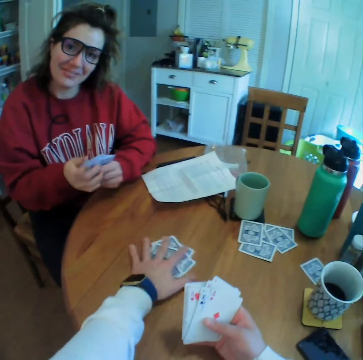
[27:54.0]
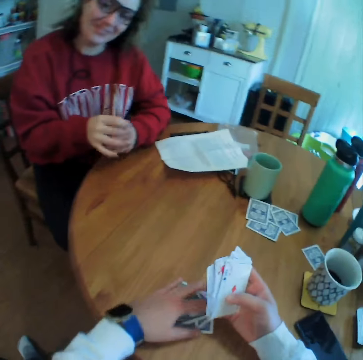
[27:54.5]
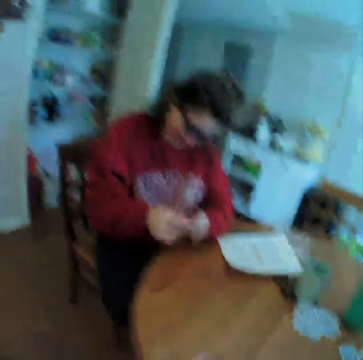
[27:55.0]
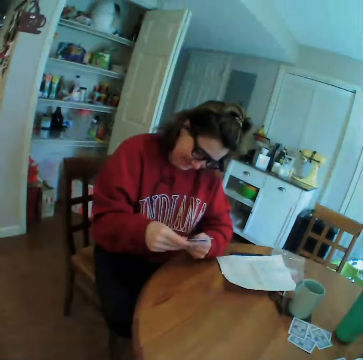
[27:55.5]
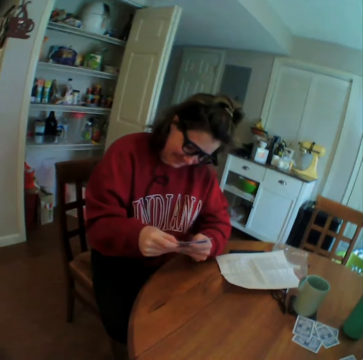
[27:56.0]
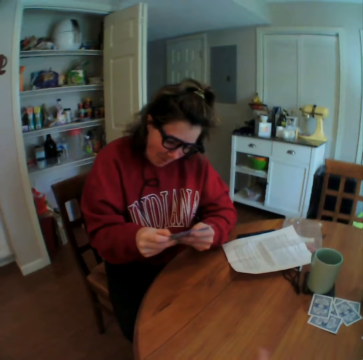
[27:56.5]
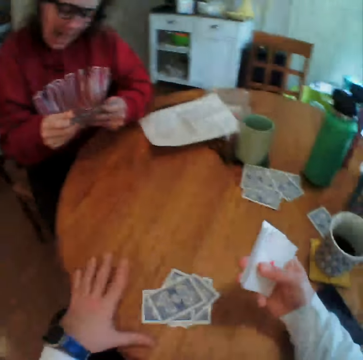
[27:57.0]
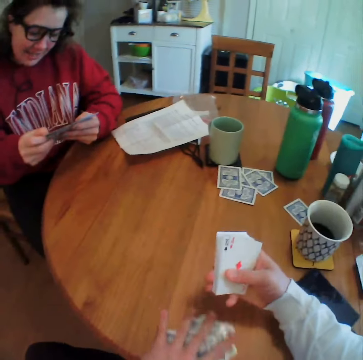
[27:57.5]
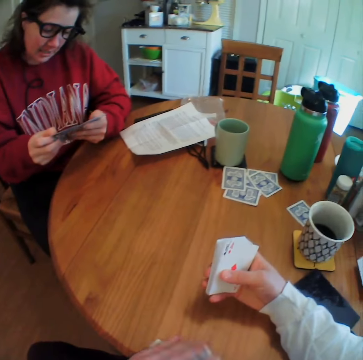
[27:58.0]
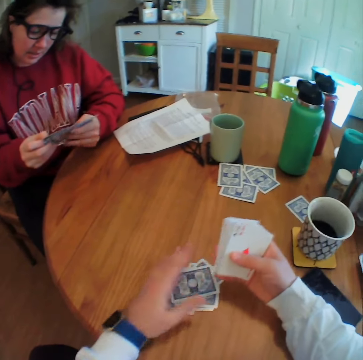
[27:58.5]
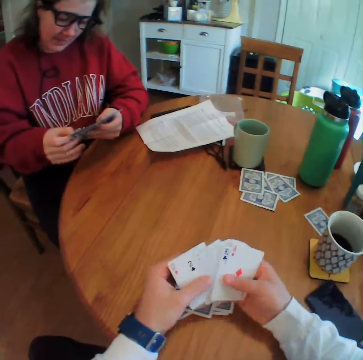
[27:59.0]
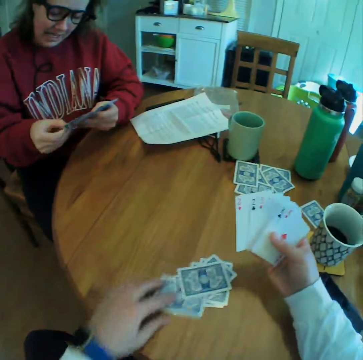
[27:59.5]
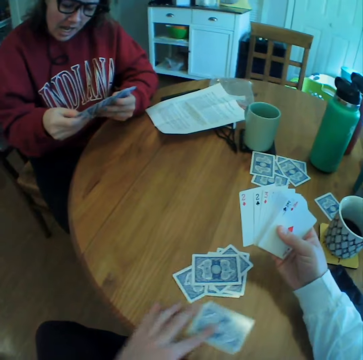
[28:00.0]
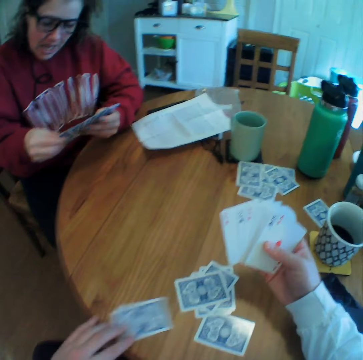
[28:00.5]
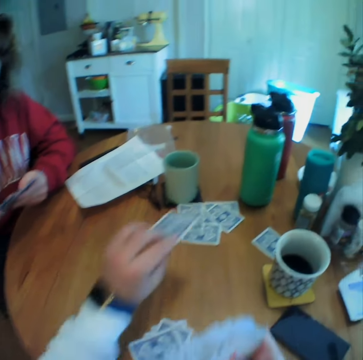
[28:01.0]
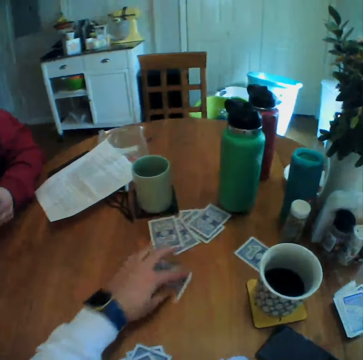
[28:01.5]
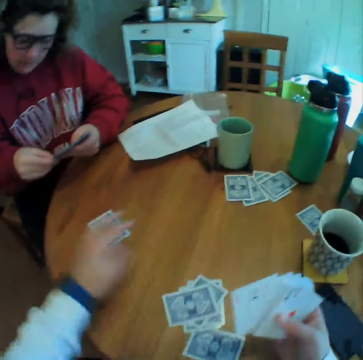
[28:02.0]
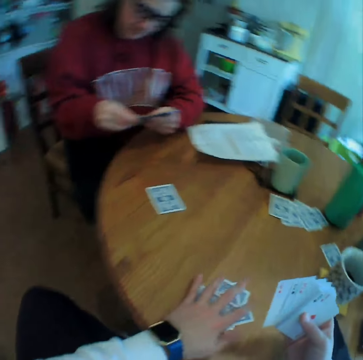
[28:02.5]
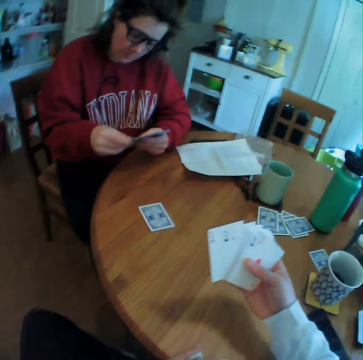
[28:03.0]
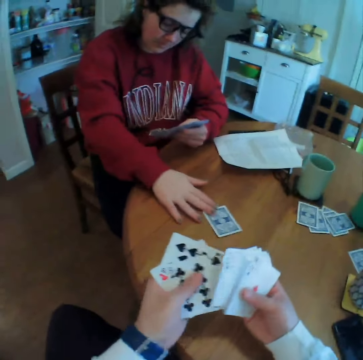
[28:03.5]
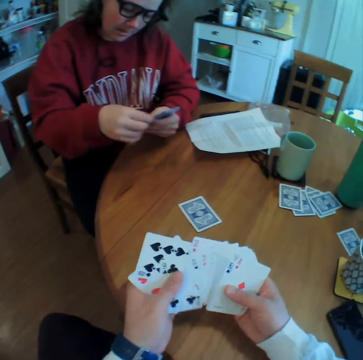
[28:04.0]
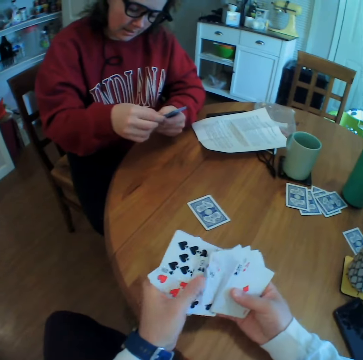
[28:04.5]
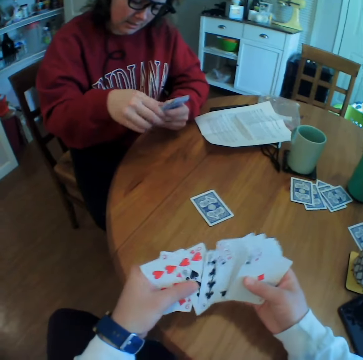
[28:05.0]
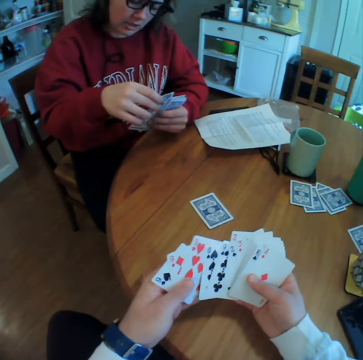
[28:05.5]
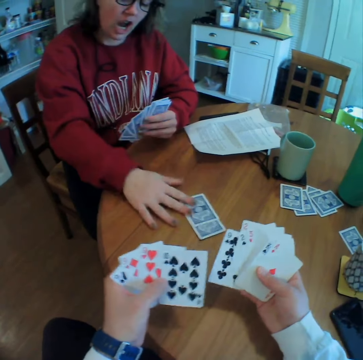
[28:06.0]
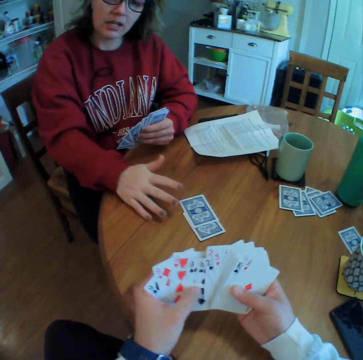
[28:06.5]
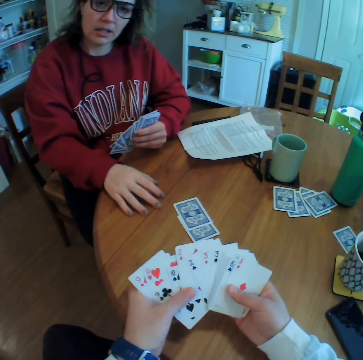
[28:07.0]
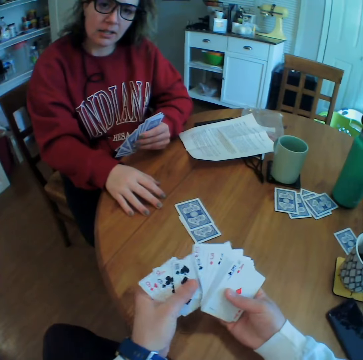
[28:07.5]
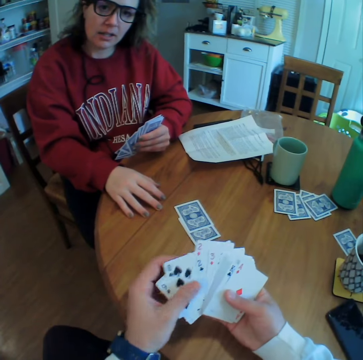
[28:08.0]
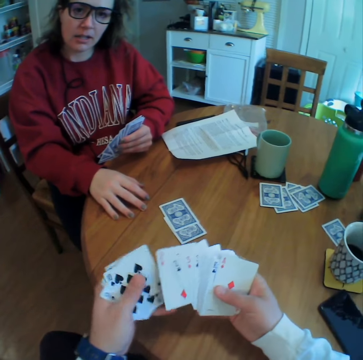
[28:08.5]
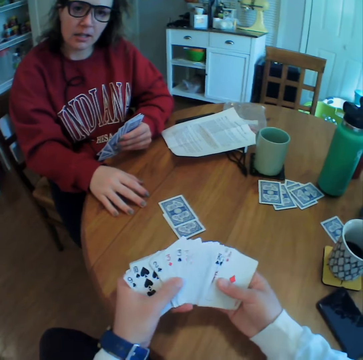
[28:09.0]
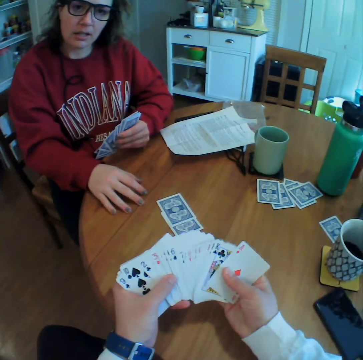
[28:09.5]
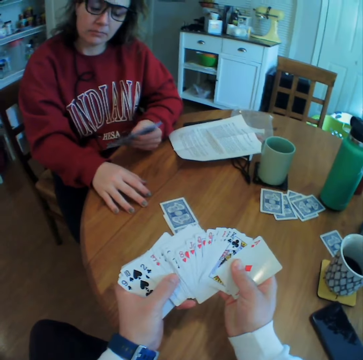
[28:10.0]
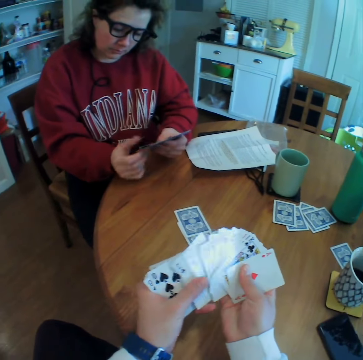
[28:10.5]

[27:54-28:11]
The camera wearer puts down the card. He picks up the cards and moves the cards. He holds the cards on the table. He arranges the cards. He picks up a card. He moves the cards on the table. He drops the card. He drags the card on the table. He picks up the cards. A lady moves a card. The camera wearer arranges the cards. The lady puts a card on the table. The camera wearer arranges the cards on his hand.

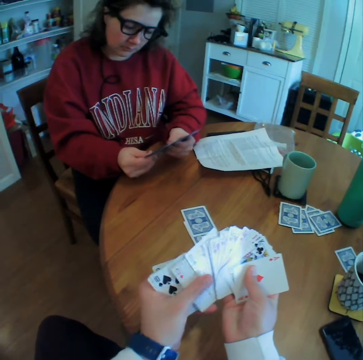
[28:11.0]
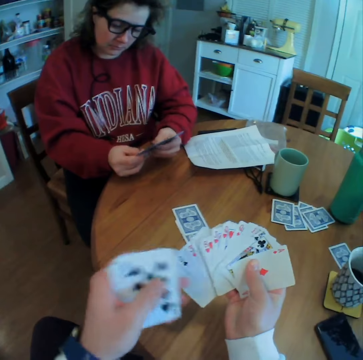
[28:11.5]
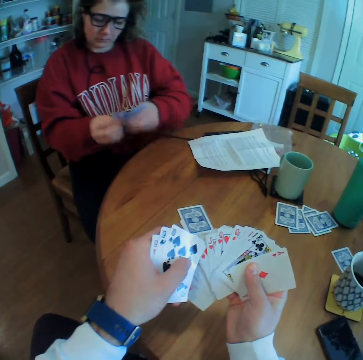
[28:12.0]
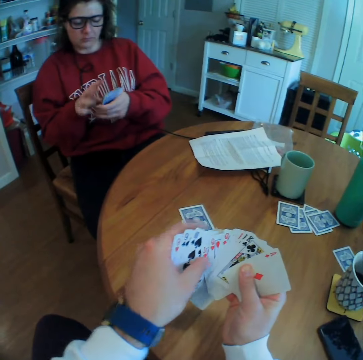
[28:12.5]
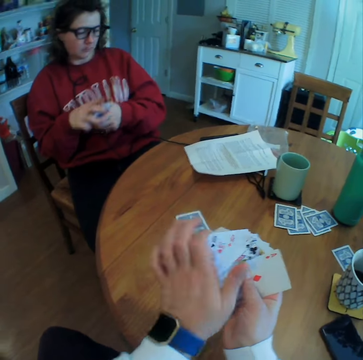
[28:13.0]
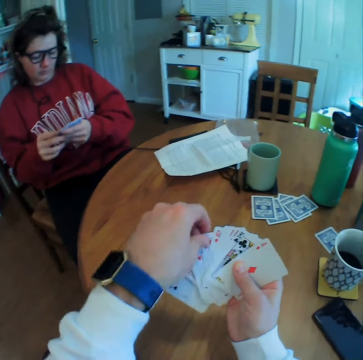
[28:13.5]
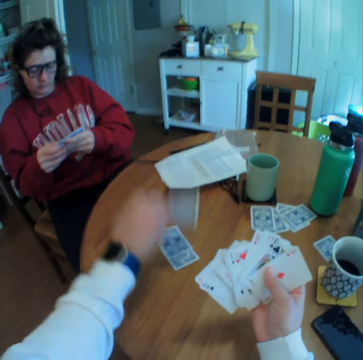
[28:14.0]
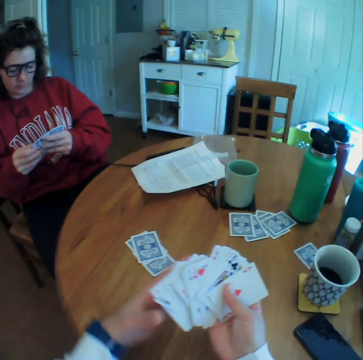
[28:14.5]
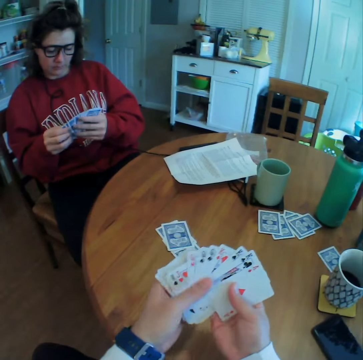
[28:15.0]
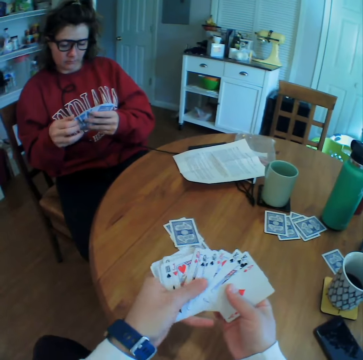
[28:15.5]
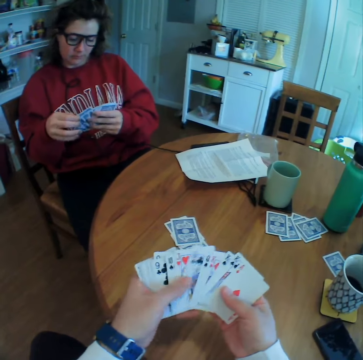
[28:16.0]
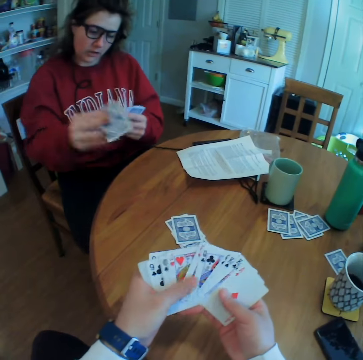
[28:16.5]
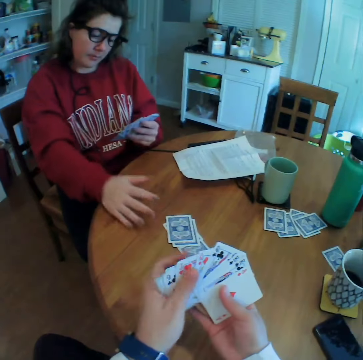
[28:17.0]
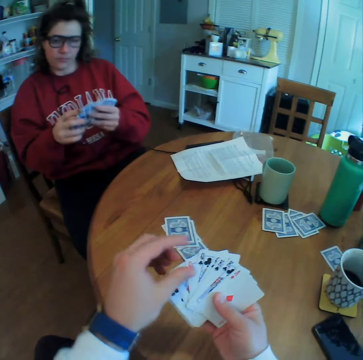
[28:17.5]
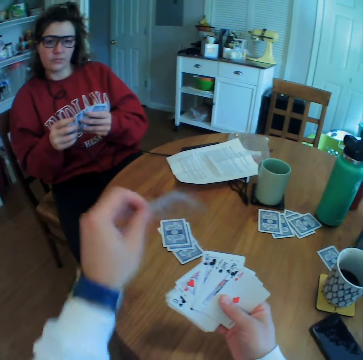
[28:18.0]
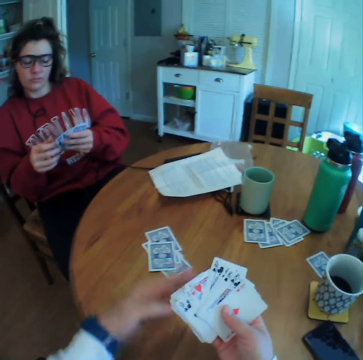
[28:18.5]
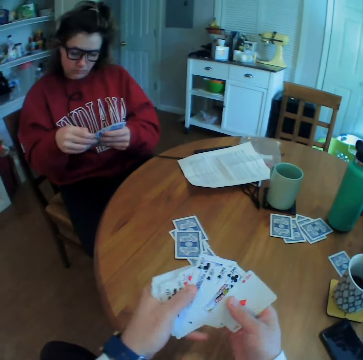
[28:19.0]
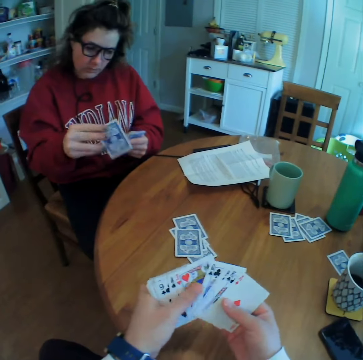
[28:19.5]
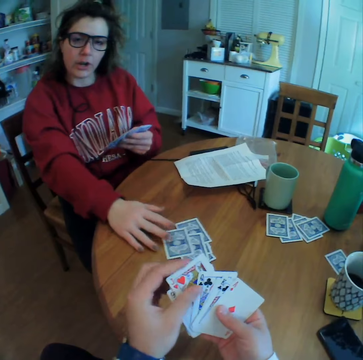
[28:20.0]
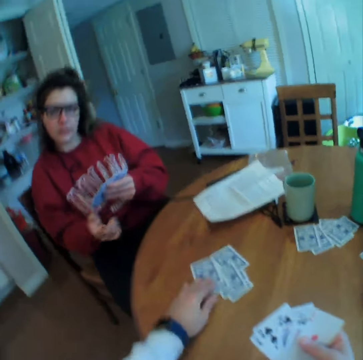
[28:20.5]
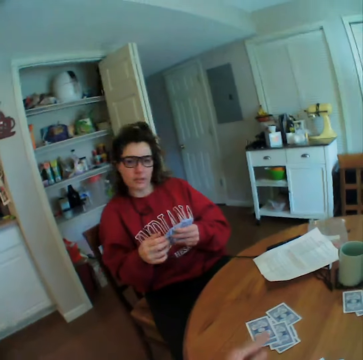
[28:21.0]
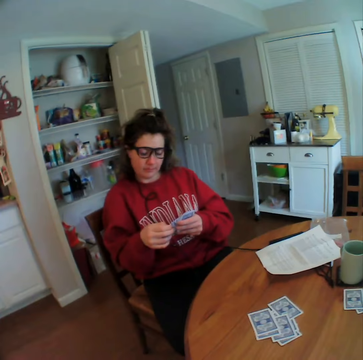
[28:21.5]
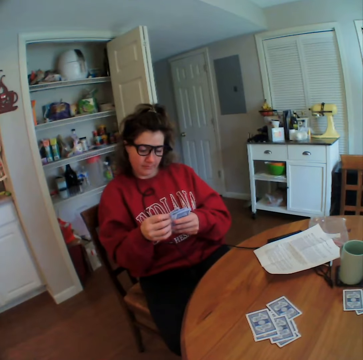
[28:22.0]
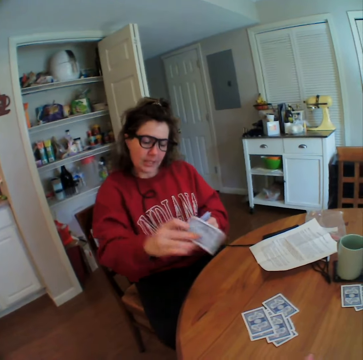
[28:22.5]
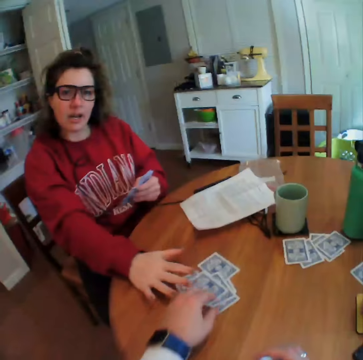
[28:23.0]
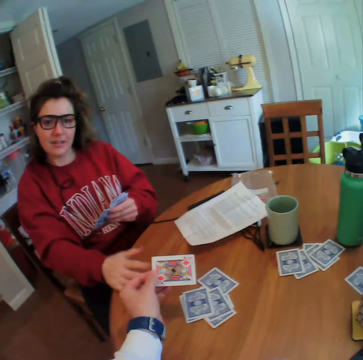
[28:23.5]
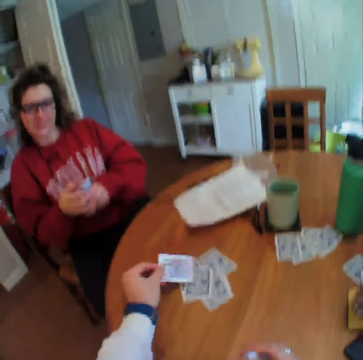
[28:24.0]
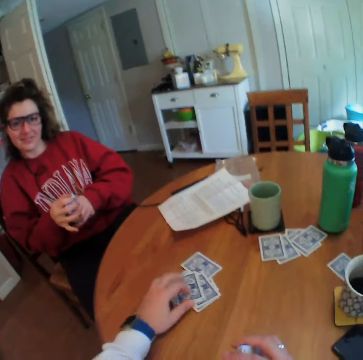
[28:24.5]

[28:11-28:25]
The camera wearer puts a card on the table. They arrange the cards. A lady puts a card on the table. The camera wearer puts a card on the table. The lady puts a card on the table. The camera wearer puts a card on the table. The lady puts a card on the table. The camera wearer picks up a card. They look at the card. They put down the card.

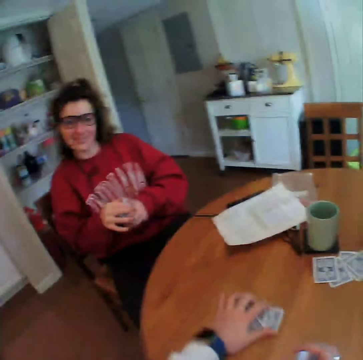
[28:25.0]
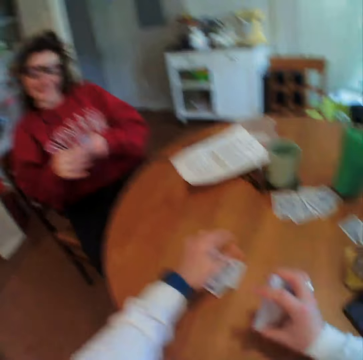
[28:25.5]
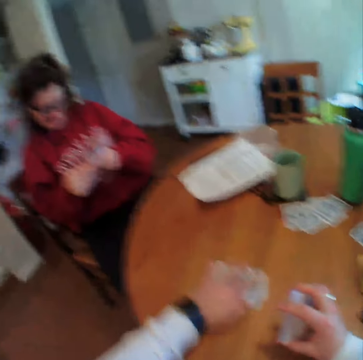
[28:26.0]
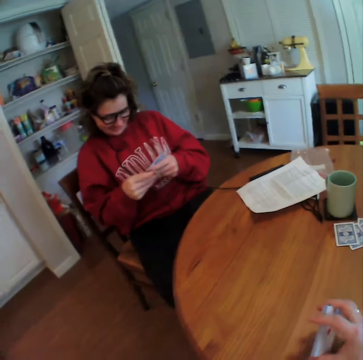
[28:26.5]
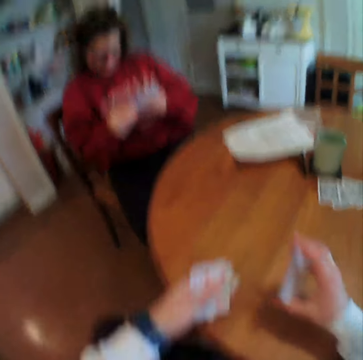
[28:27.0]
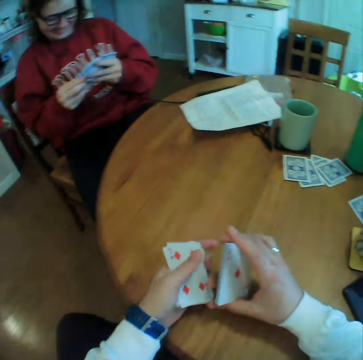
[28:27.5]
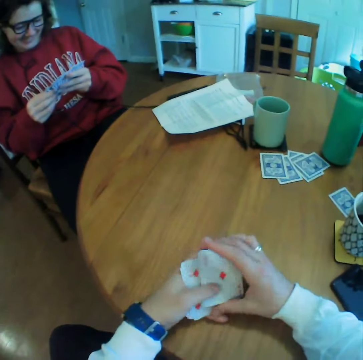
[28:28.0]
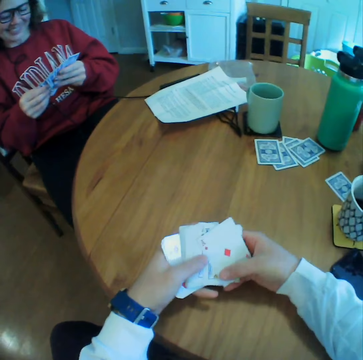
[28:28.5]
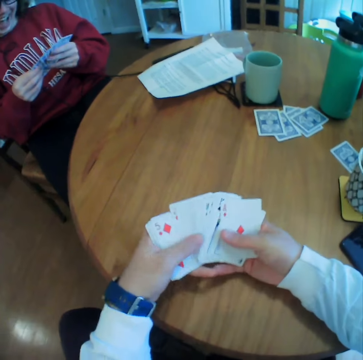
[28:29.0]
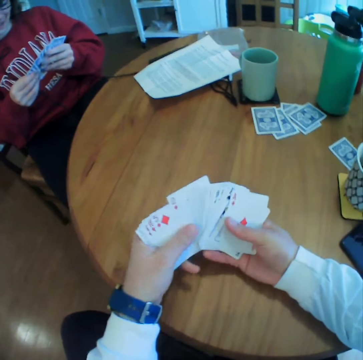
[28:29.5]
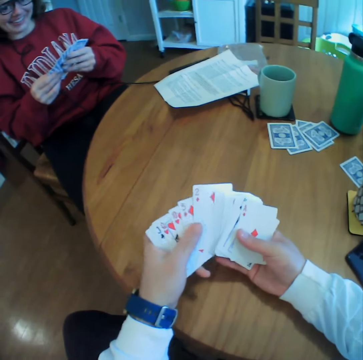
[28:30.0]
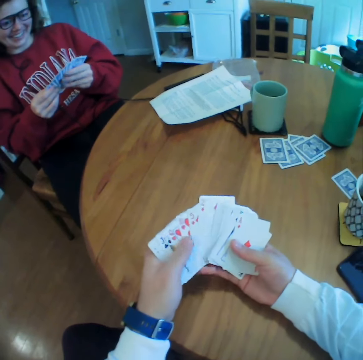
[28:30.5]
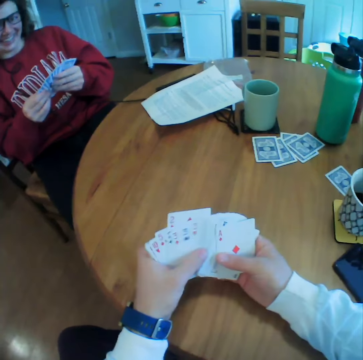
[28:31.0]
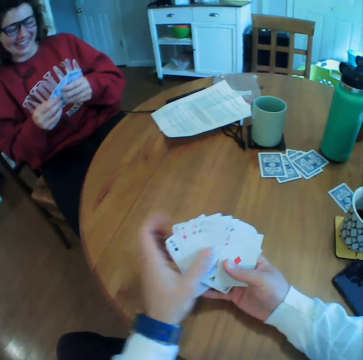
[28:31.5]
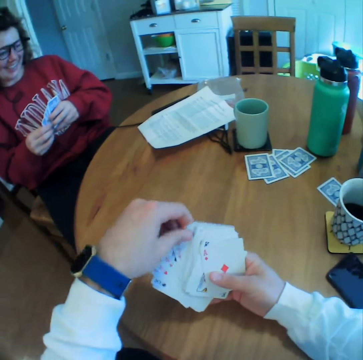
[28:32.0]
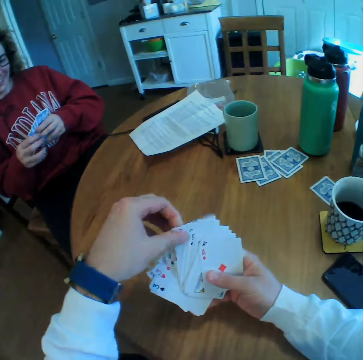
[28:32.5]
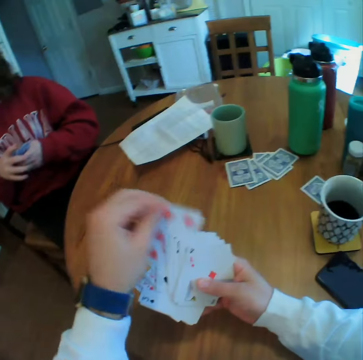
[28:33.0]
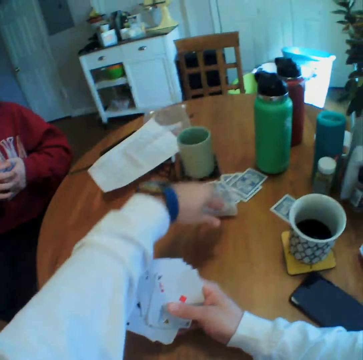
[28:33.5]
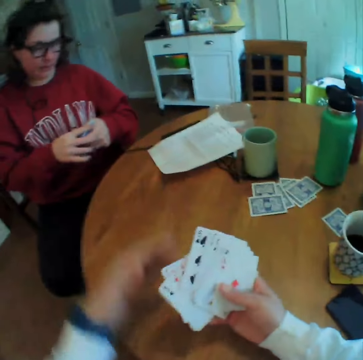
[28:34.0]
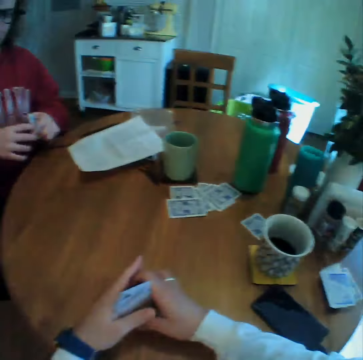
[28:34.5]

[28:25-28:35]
The camera wearer picks up the cards. He arranges the cards. He spreads the cards on his hand. He throws a card on the table.
